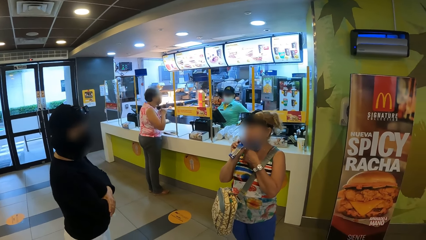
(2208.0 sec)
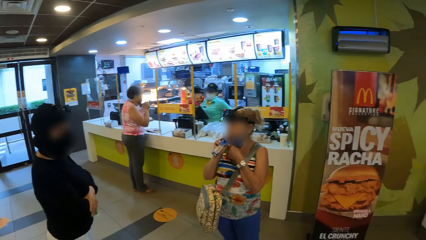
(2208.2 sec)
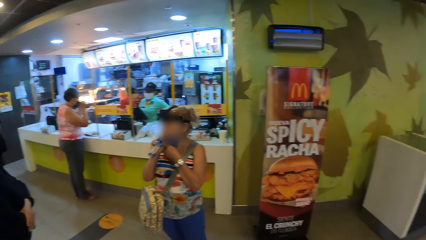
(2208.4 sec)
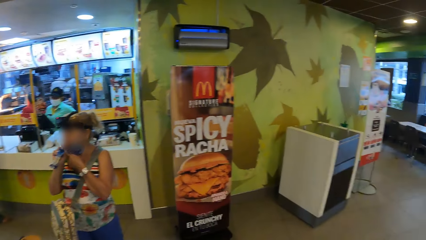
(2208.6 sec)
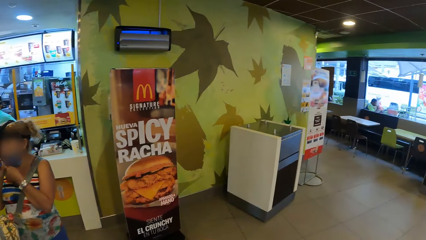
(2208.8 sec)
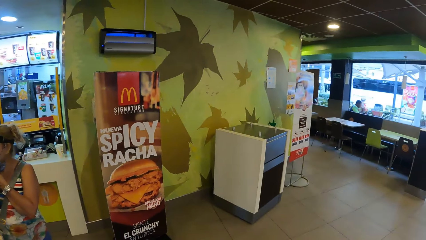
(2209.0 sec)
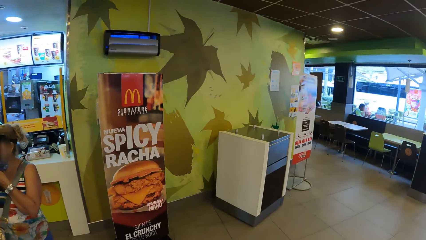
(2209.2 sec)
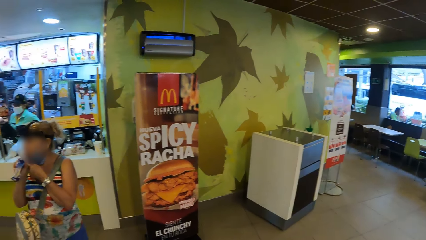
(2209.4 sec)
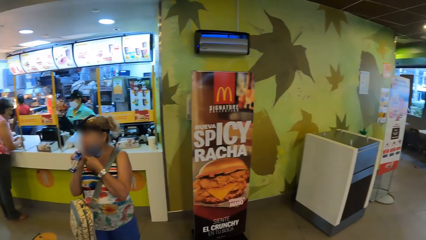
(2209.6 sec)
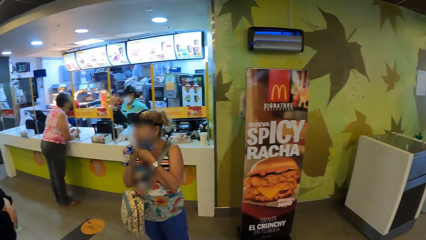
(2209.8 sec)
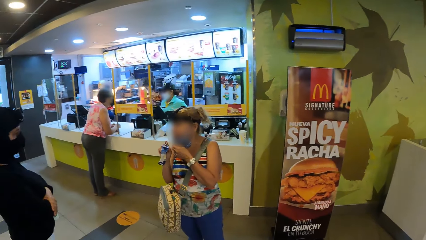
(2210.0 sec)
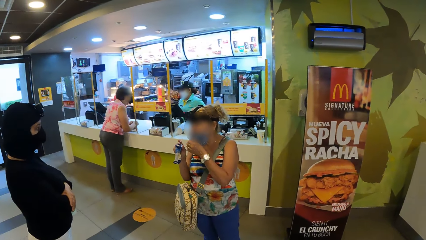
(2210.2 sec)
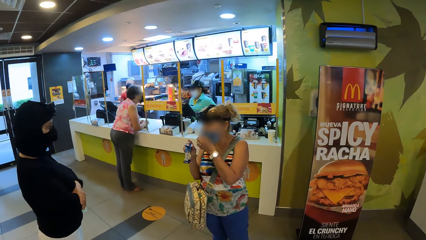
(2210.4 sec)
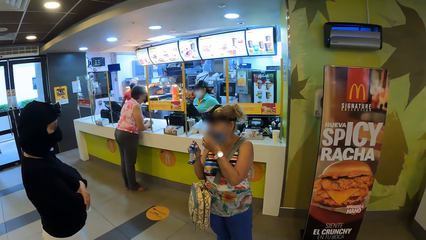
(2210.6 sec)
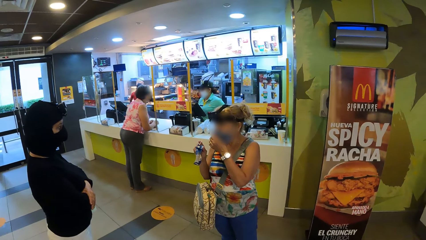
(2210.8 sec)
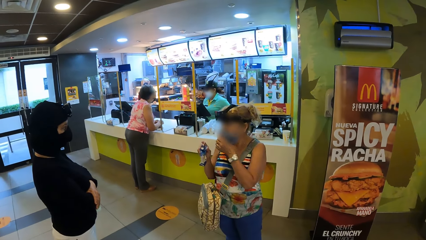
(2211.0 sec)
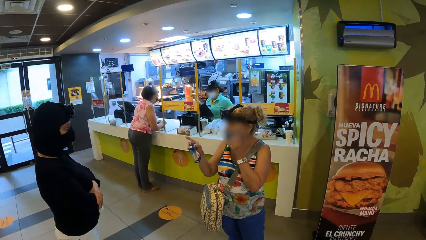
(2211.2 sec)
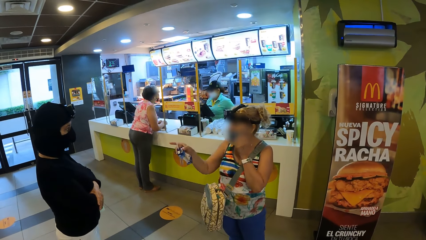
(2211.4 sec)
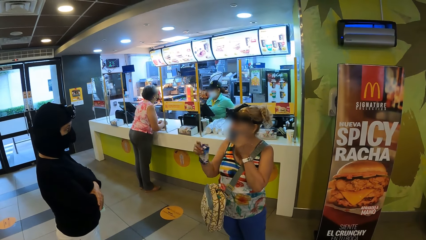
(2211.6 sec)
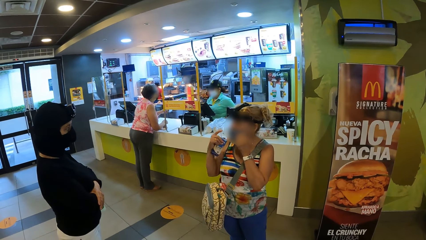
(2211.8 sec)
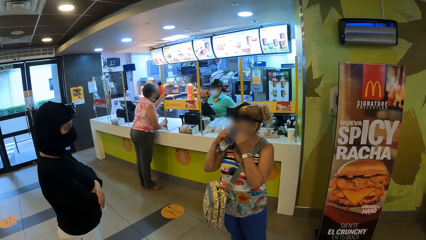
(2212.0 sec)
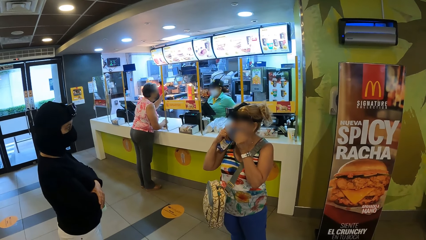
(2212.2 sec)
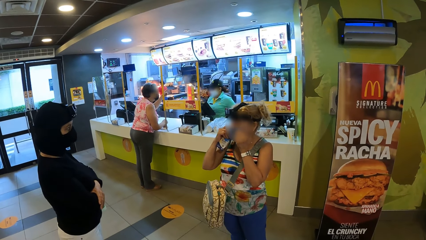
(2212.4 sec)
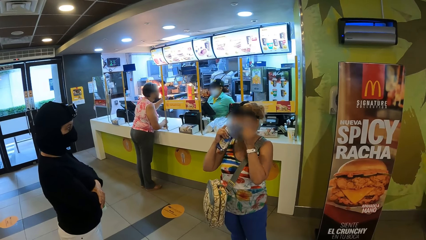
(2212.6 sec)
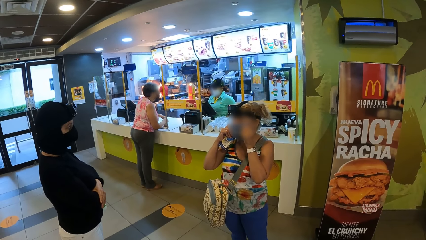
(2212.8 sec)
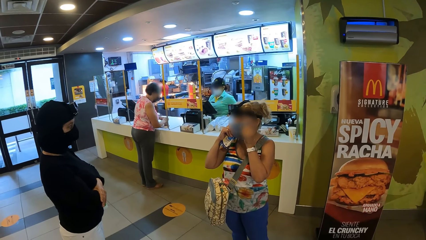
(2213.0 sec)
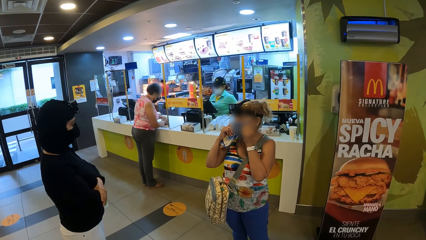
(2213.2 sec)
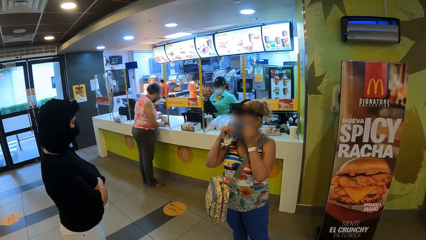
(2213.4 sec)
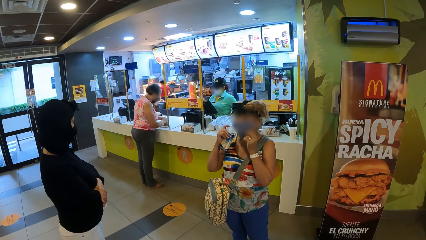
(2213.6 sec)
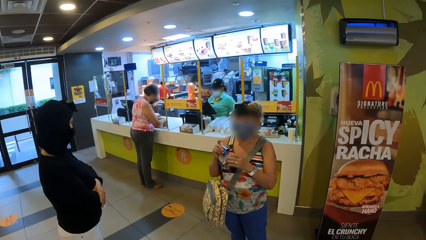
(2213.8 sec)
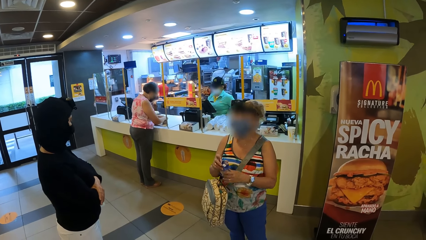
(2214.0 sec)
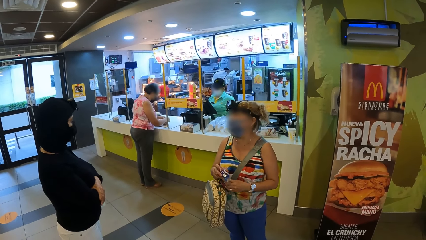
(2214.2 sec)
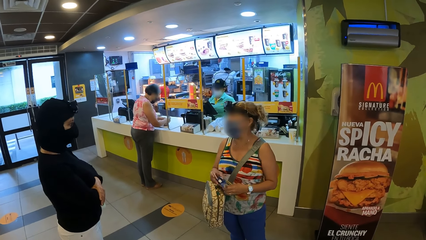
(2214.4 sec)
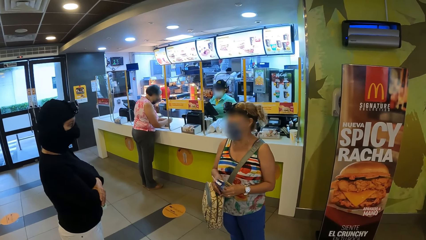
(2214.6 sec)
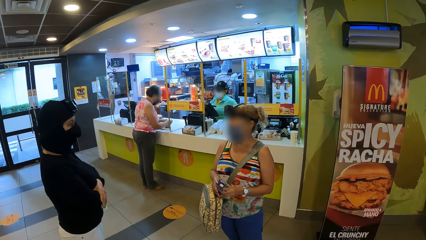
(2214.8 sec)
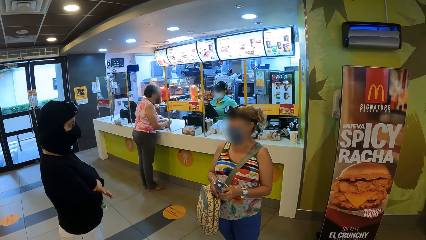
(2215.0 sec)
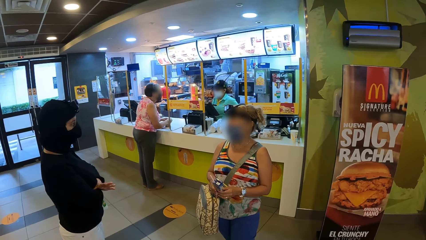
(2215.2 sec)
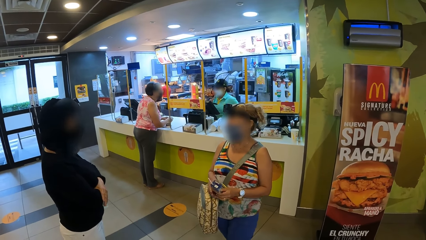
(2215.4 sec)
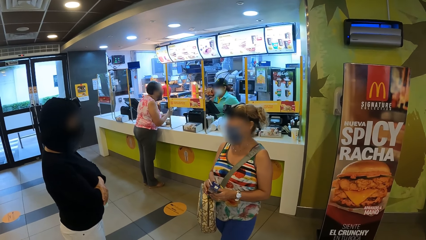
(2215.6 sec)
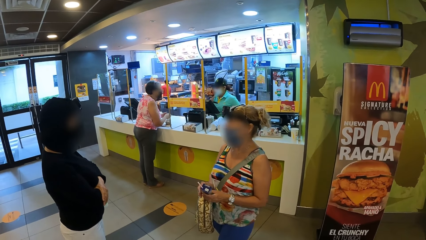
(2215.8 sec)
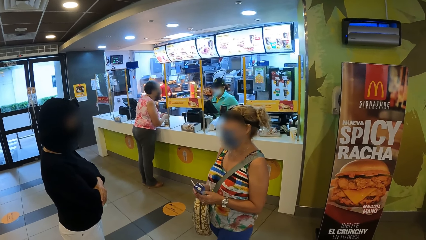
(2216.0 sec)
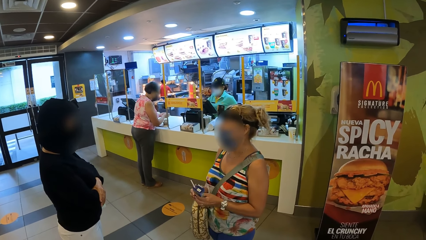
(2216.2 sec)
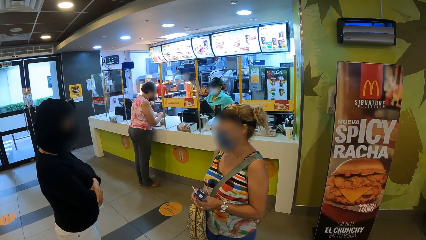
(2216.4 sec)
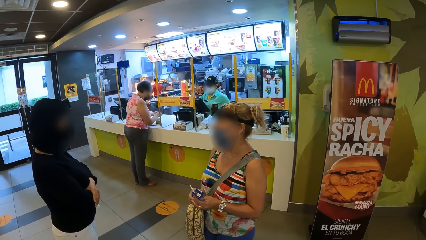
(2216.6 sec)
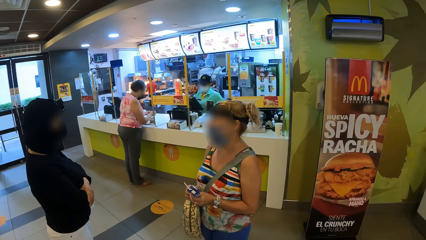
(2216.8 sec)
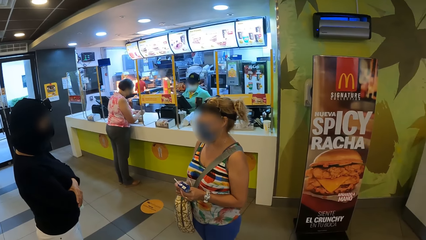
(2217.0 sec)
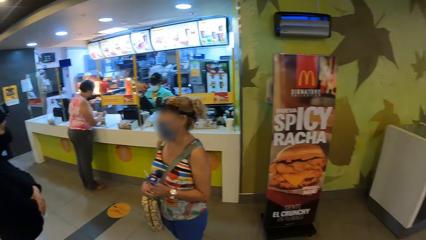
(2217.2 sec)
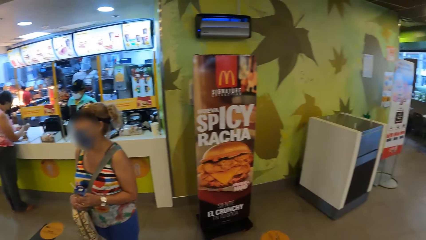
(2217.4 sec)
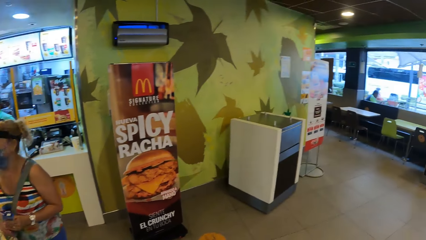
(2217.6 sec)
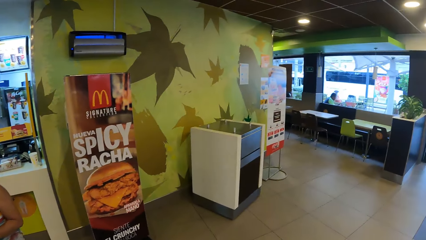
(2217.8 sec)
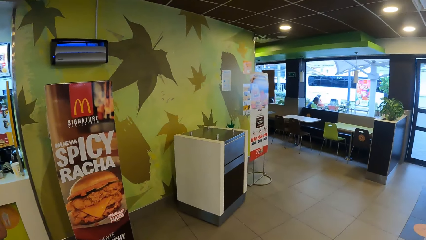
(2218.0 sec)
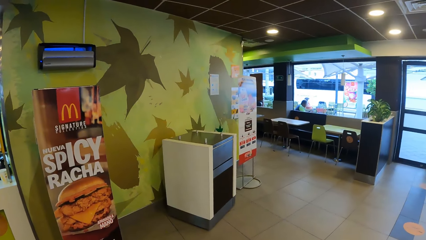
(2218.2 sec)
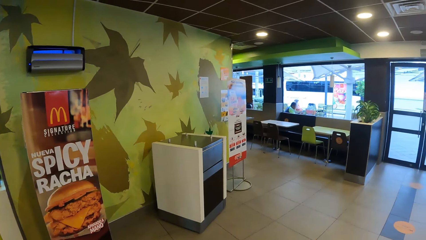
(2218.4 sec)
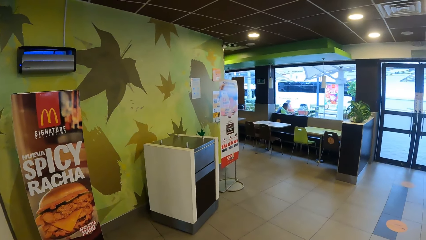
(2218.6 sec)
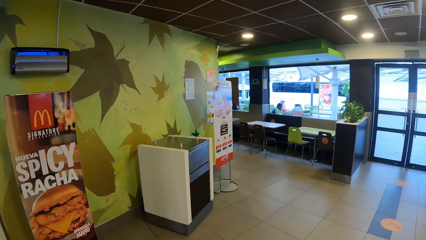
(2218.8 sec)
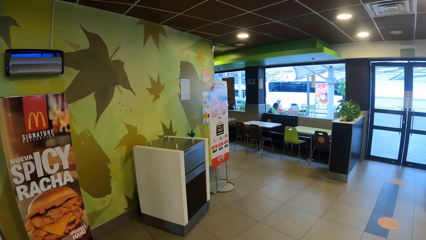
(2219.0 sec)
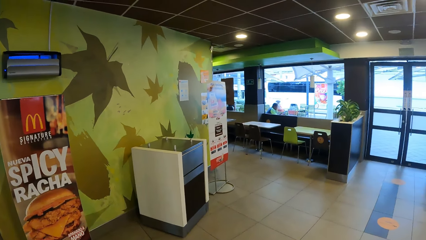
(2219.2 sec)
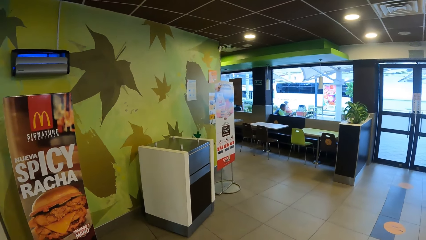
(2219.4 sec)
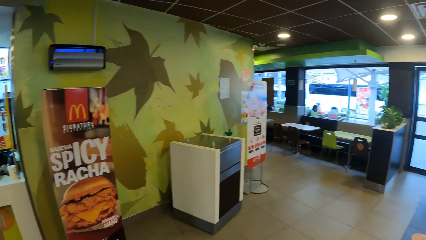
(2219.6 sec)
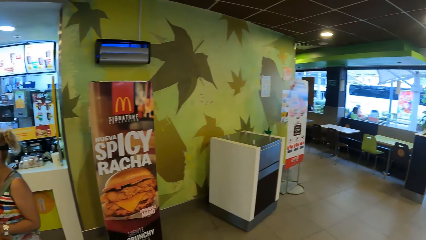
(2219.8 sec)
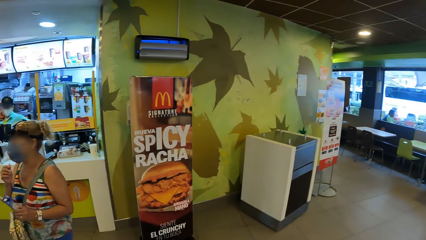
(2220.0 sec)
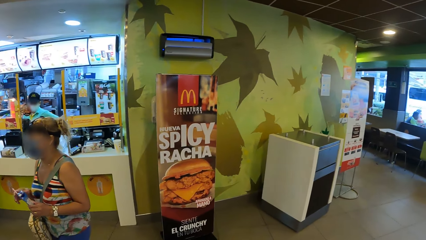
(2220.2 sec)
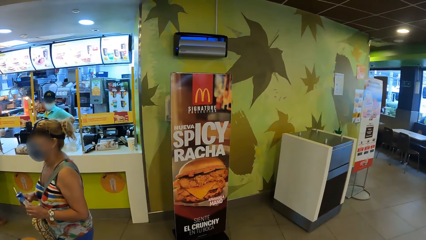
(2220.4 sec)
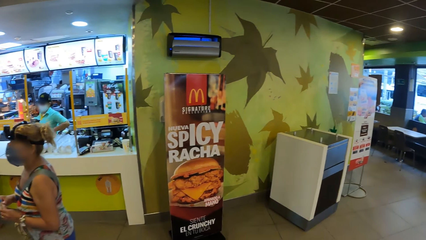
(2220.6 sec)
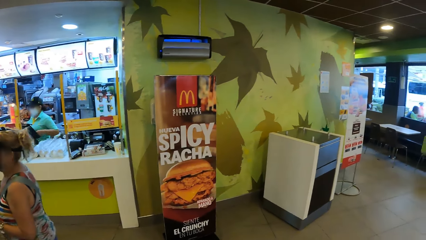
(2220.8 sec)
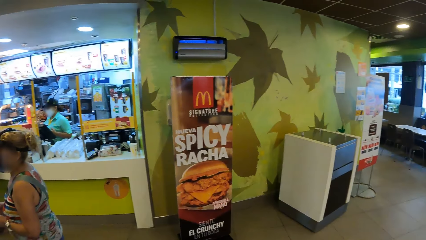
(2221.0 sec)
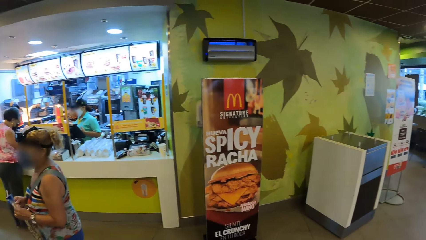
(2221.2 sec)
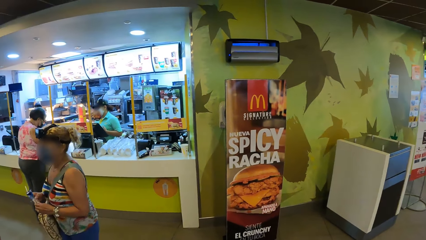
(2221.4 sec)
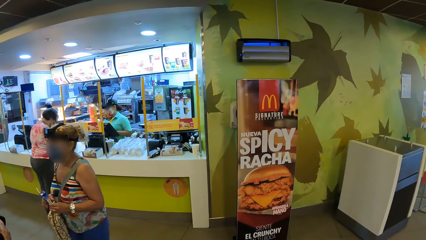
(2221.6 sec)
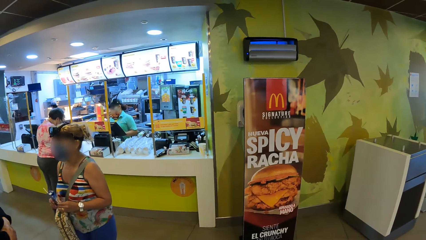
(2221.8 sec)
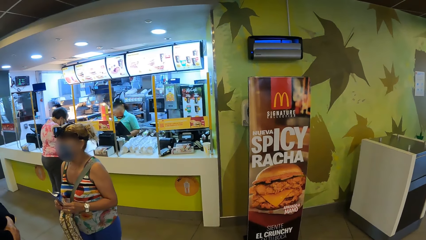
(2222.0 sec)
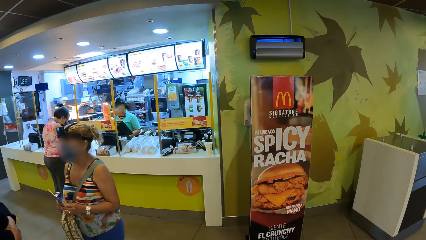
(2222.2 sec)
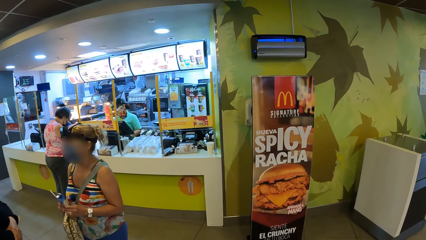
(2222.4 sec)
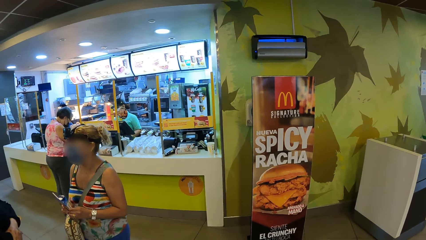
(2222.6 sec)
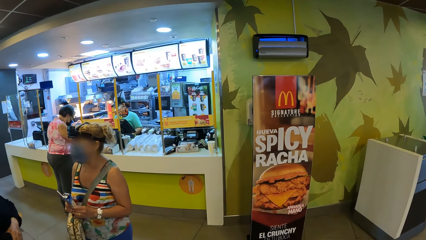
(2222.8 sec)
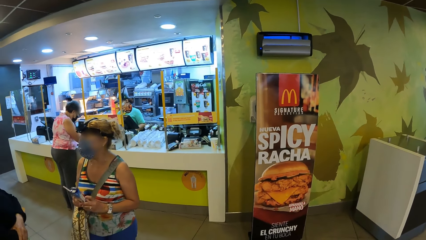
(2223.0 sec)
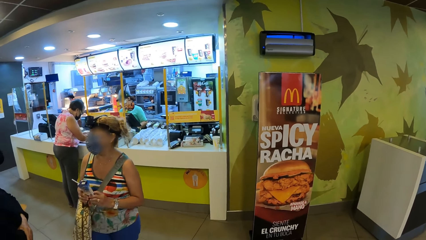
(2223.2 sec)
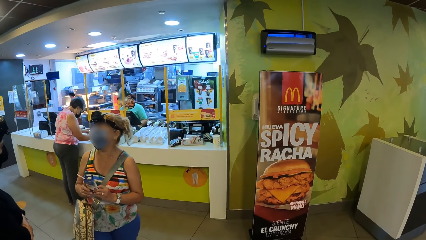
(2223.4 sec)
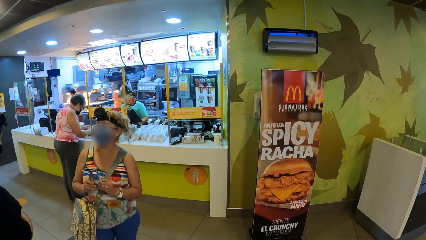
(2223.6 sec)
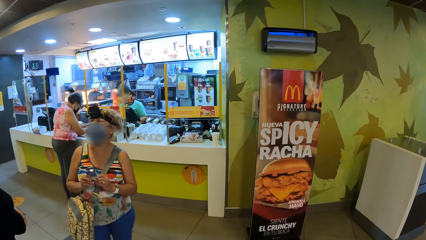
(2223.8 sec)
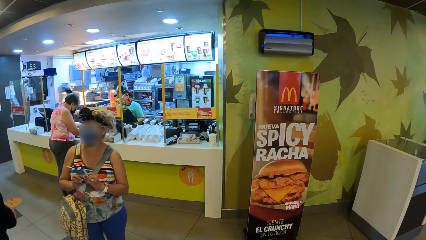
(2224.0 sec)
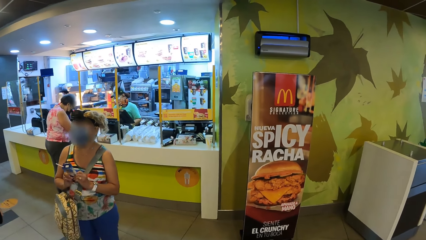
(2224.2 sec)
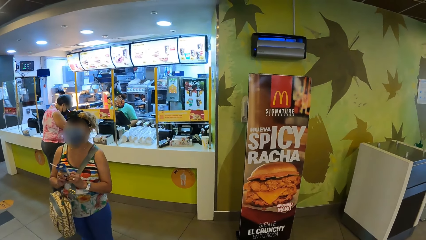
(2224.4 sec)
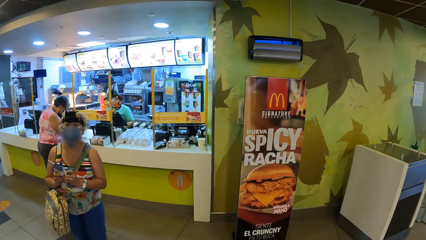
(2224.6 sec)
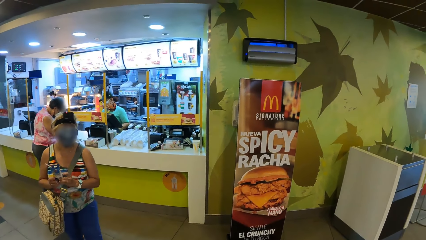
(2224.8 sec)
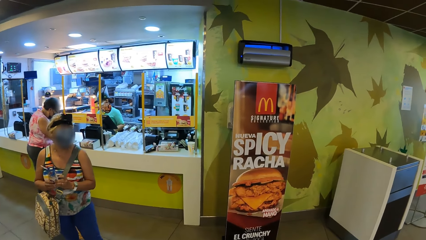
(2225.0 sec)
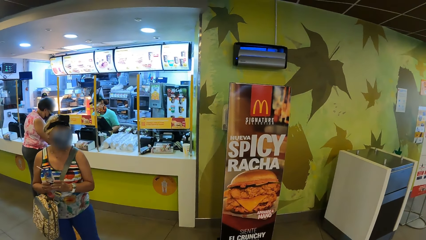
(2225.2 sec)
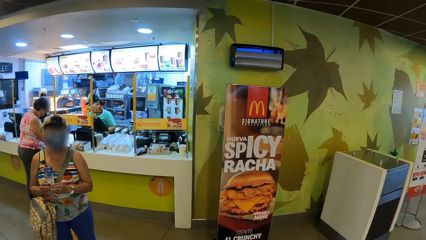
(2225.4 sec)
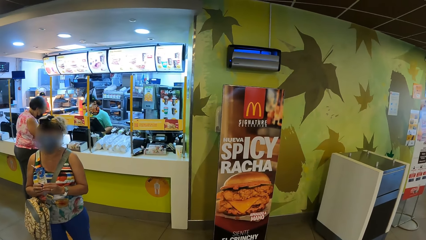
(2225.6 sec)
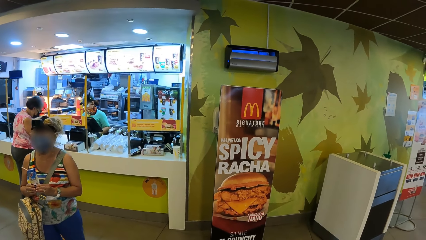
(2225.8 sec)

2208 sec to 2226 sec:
A woman pulls a mask. The woman sips on a straw. The camera wearer looks around the restaurant. They look at another woman and the first woman. The first woman pulls the mask. The first woman signs. The first woman adjusts the mask. The first woman speaks to the other woman. The first woman holds a box. The camera wearer looks around the restaurant. The first woman walks, holds the box. The camera wearer looks at the first woman. The first woman presses the box.
